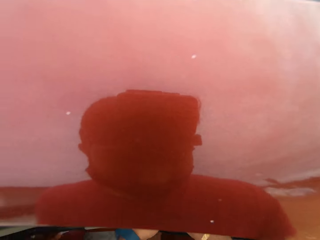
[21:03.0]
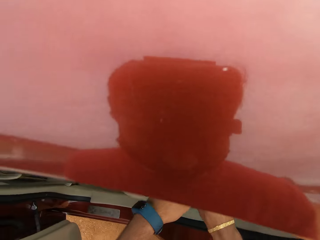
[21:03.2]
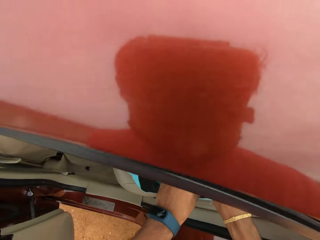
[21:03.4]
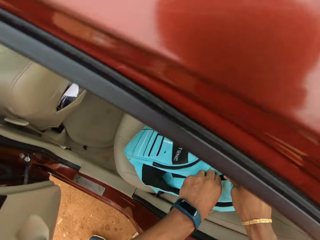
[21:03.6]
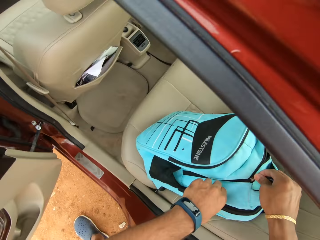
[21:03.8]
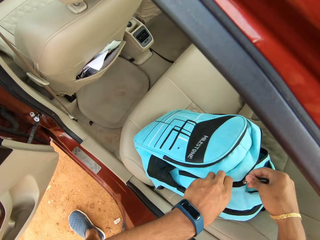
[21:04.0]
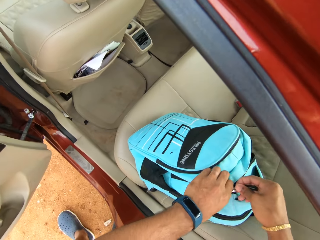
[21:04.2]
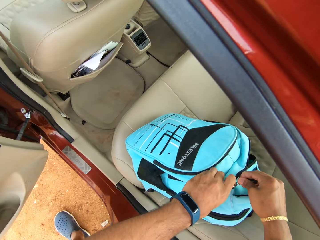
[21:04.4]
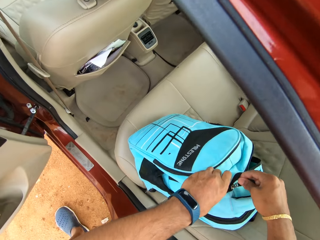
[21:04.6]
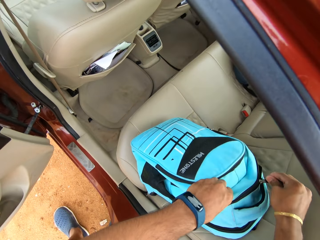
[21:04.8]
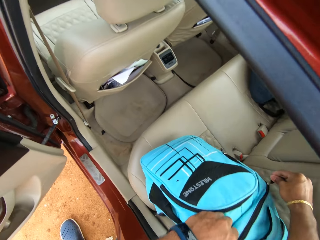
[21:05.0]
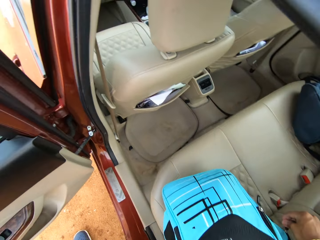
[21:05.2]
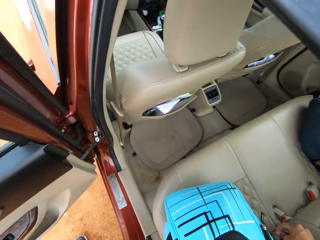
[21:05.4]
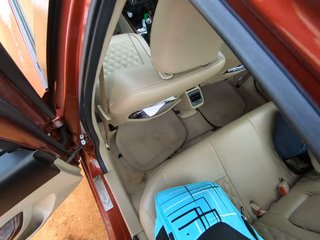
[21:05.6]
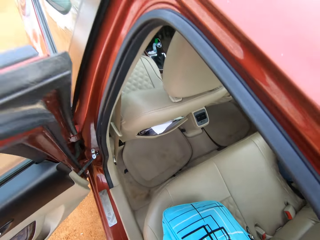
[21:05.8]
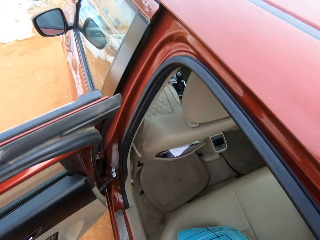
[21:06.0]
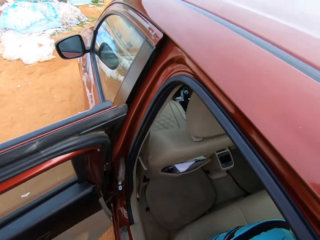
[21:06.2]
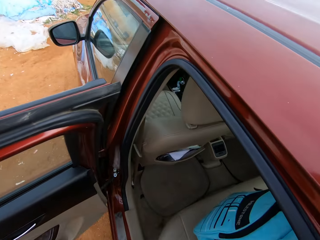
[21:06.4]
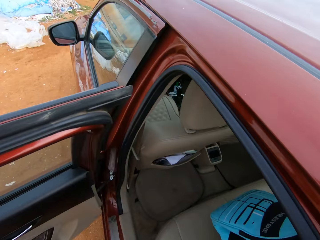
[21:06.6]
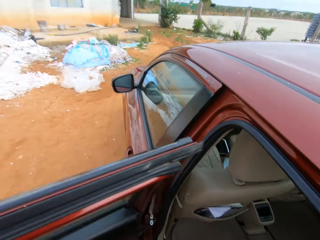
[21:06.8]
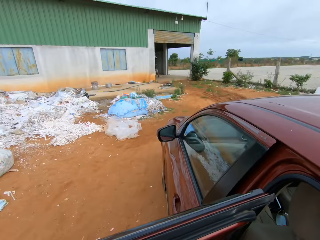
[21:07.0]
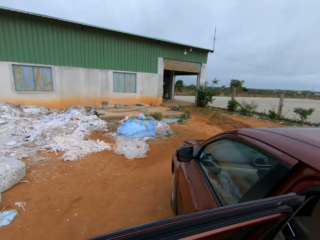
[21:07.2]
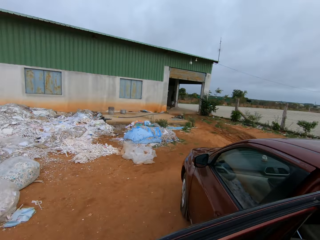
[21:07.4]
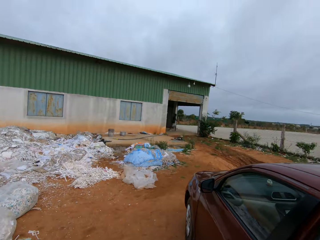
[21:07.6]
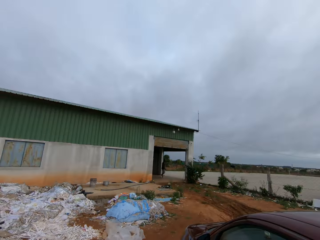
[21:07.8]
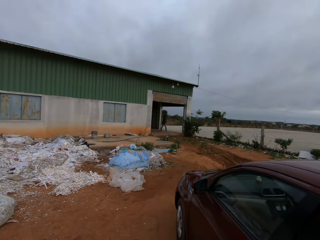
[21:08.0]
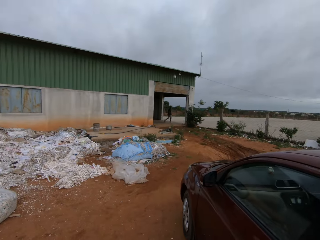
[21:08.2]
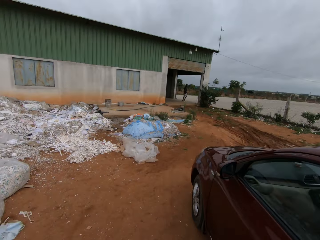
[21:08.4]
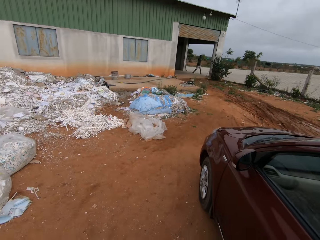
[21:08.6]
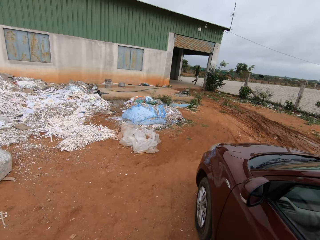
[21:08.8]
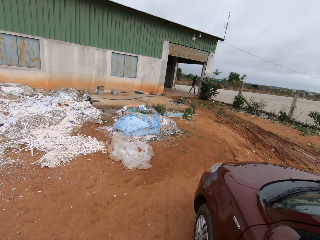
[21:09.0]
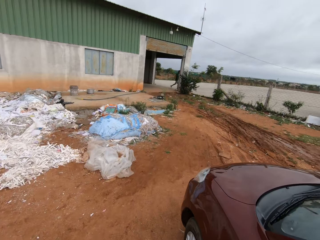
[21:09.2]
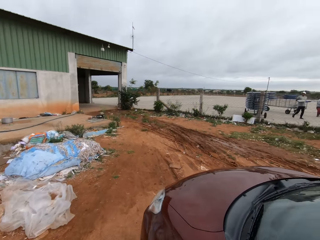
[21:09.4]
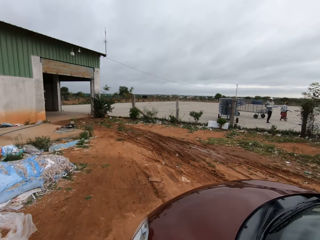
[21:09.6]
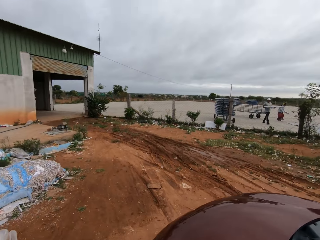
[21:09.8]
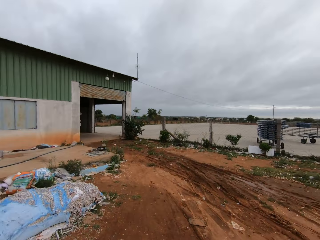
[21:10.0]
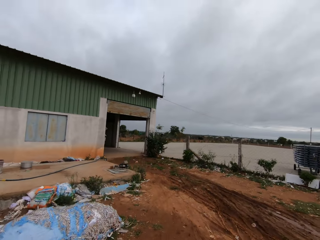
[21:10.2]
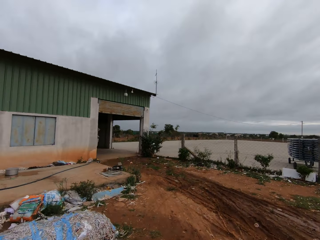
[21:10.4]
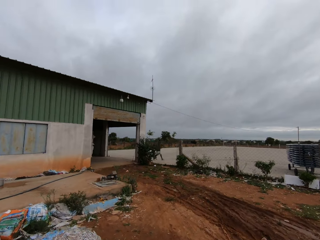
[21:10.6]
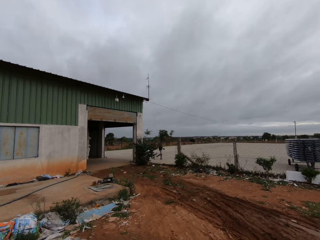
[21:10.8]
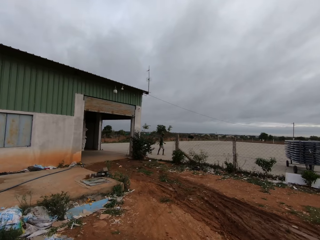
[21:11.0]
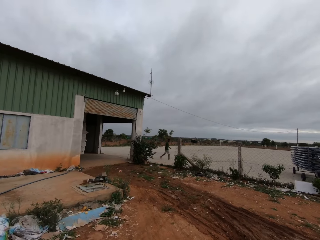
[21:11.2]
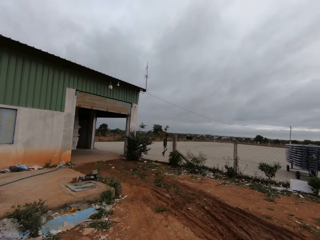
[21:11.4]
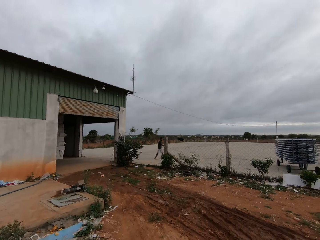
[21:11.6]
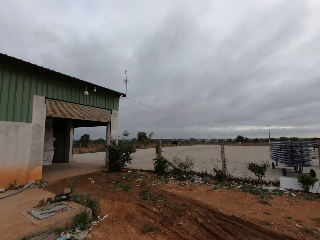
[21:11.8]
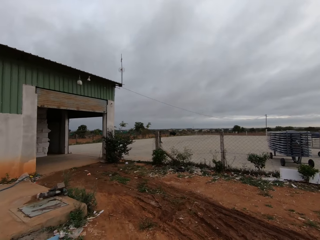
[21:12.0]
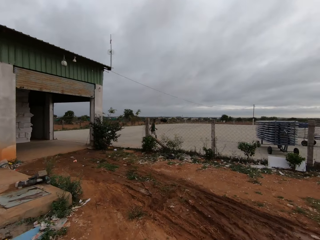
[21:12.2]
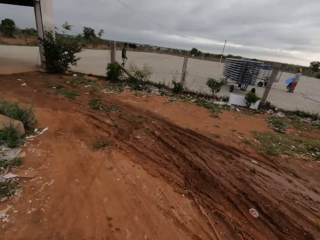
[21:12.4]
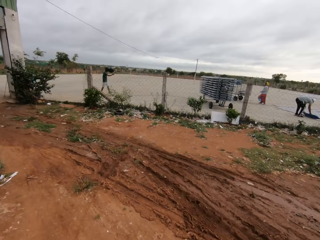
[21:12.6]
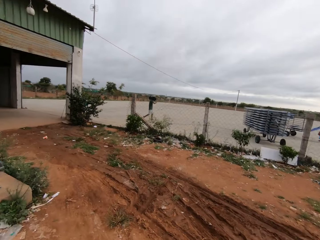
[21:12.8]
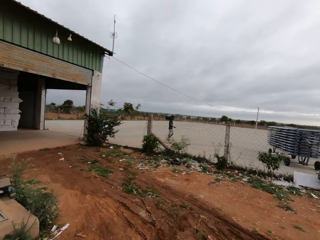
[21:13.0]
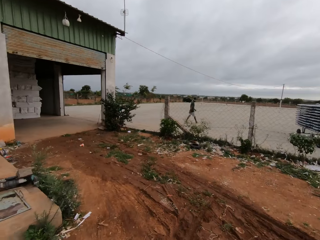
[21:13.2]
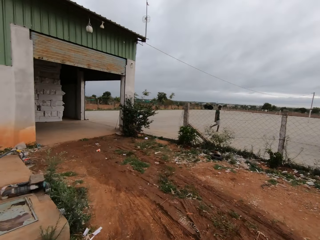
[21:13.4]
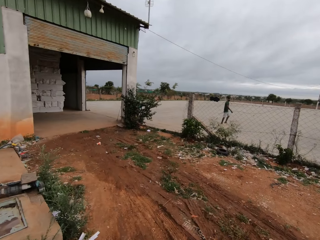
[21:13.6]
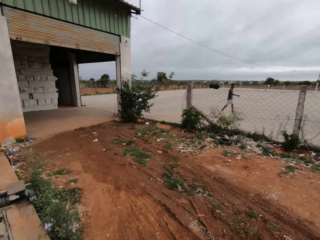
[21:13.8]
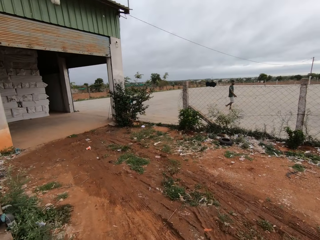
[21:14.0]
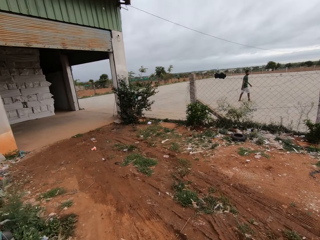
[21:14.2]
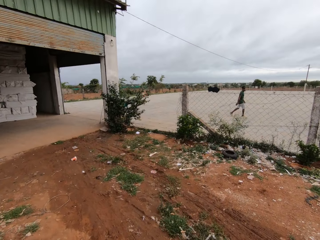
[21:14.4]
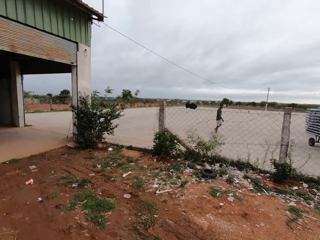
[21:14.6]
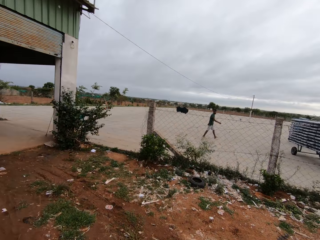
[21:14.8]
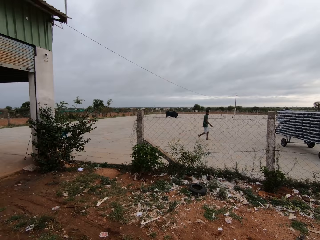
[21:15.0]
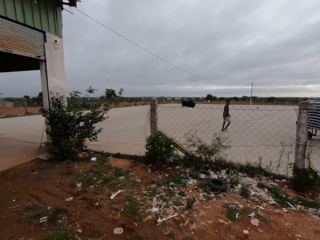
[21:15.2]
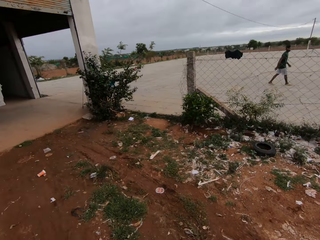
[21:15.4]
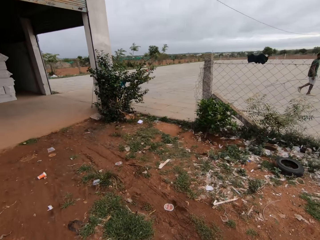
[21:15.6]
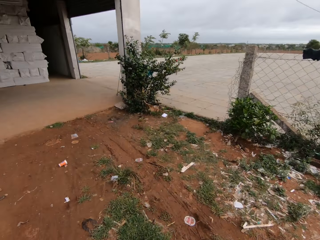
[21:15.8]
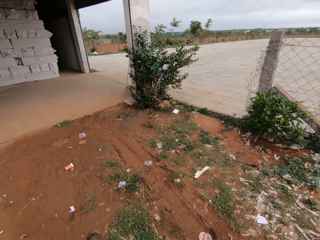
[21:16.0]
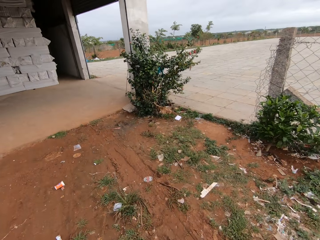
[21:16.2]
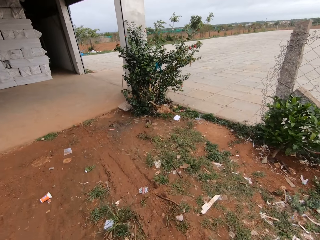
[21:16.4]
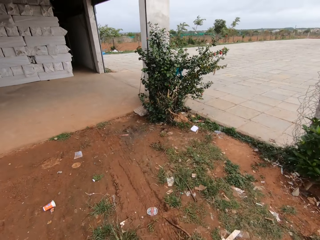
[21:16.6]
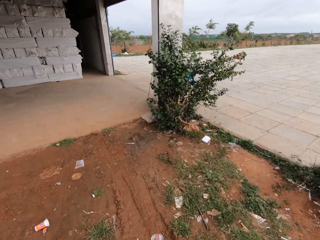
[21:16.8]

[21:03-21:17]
The camera wearer returns the purse inside the backpack. He closes the bag on the car seat with his right hand. He adjusts the bag on the car seat with his hands. He pushes the backpack. He closes the car door with his left hand. He walks around. He talks. He interacts with a man.

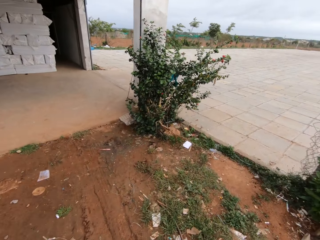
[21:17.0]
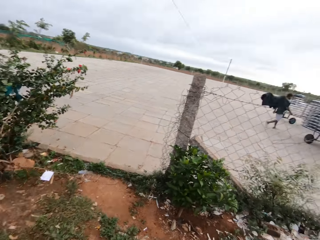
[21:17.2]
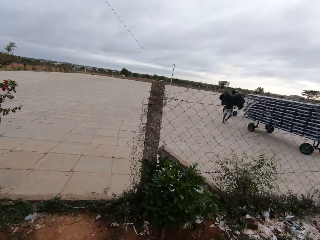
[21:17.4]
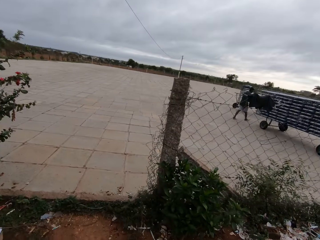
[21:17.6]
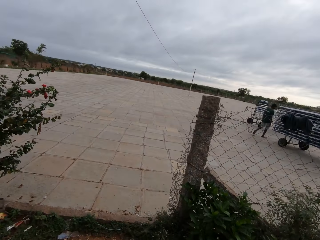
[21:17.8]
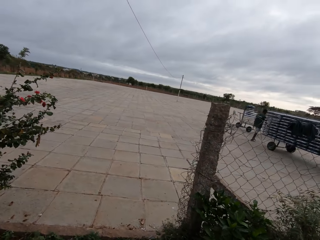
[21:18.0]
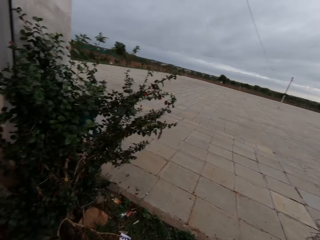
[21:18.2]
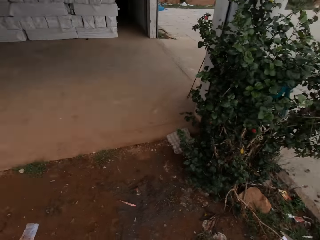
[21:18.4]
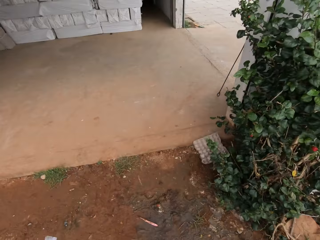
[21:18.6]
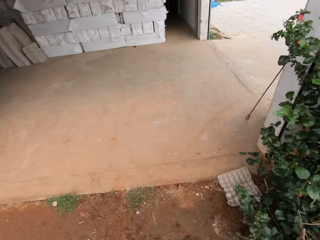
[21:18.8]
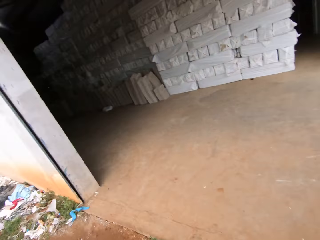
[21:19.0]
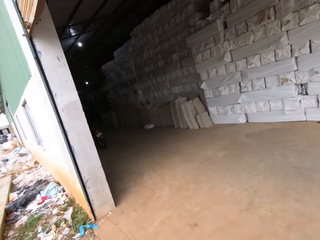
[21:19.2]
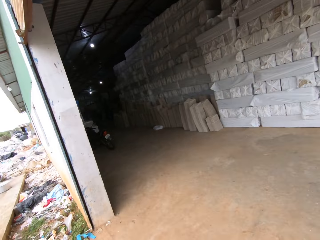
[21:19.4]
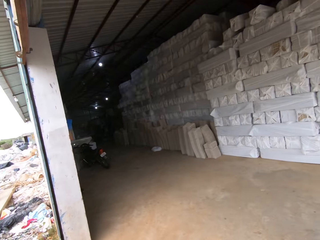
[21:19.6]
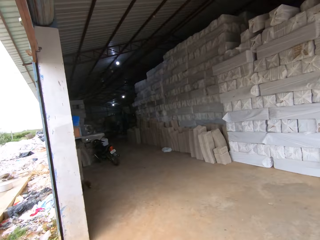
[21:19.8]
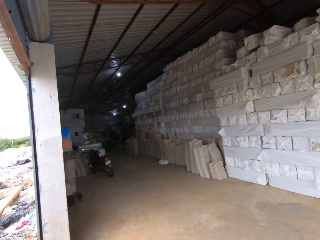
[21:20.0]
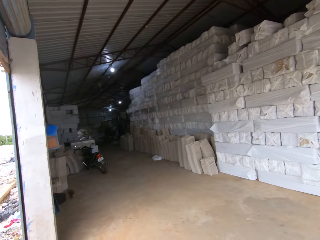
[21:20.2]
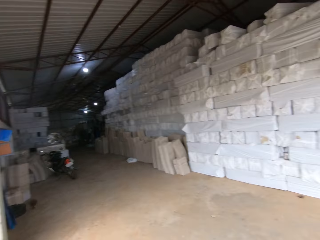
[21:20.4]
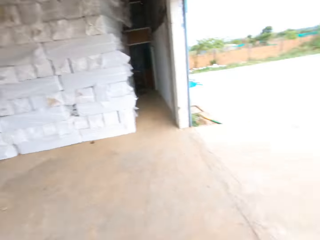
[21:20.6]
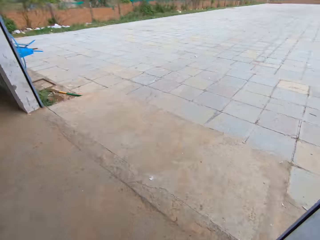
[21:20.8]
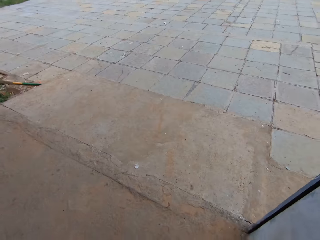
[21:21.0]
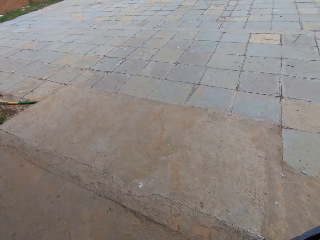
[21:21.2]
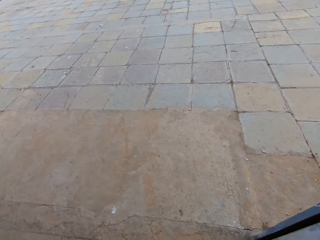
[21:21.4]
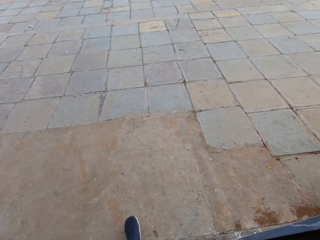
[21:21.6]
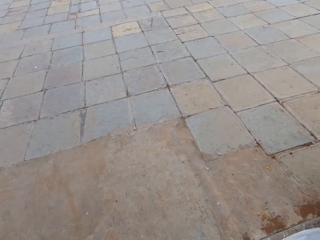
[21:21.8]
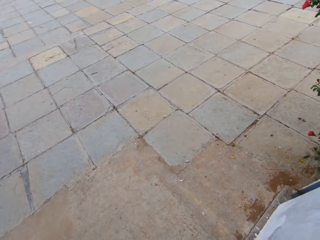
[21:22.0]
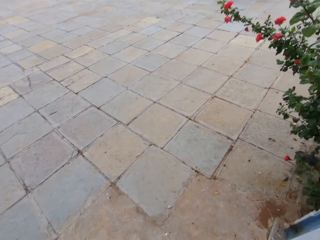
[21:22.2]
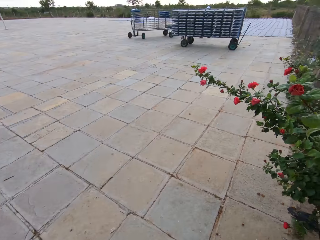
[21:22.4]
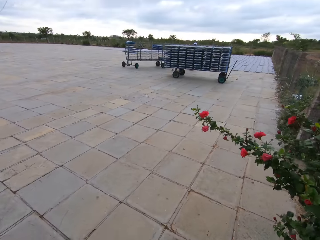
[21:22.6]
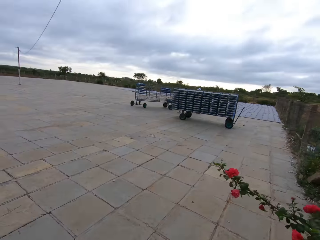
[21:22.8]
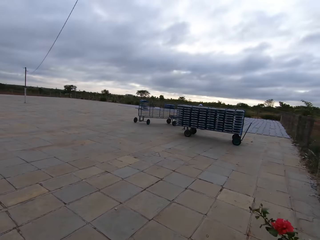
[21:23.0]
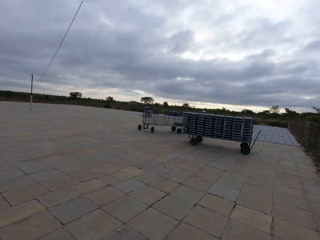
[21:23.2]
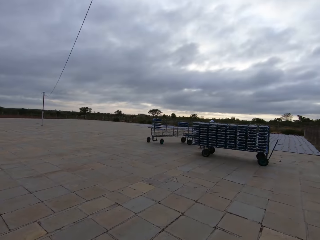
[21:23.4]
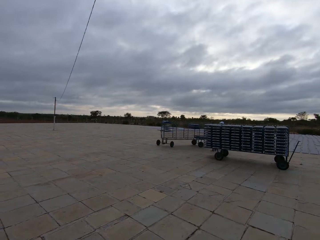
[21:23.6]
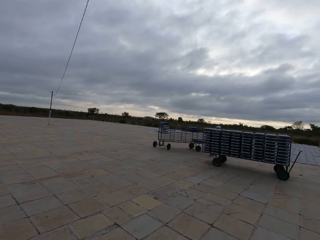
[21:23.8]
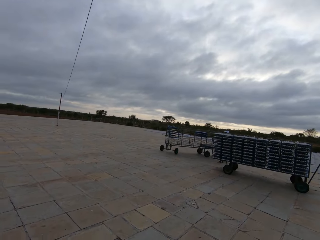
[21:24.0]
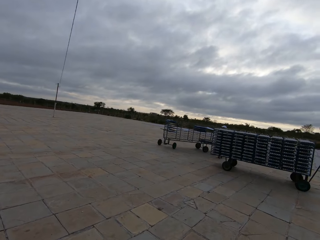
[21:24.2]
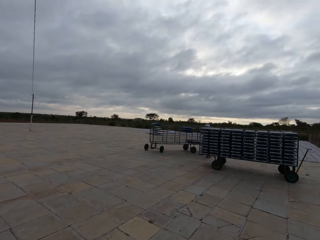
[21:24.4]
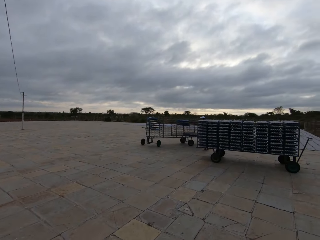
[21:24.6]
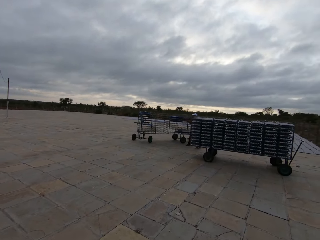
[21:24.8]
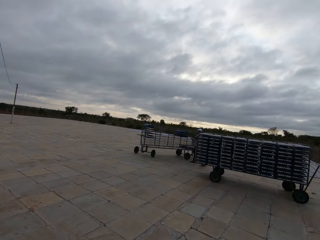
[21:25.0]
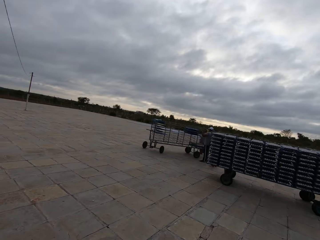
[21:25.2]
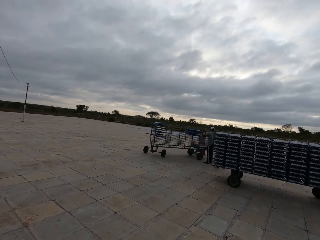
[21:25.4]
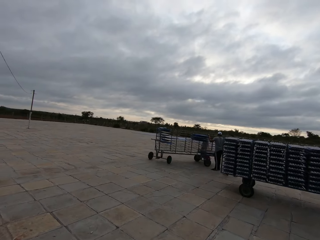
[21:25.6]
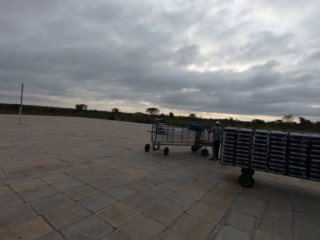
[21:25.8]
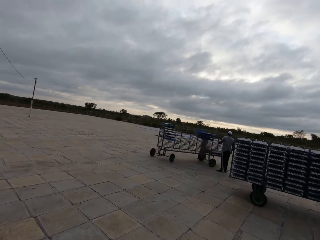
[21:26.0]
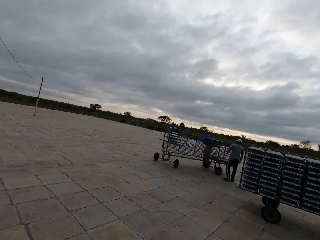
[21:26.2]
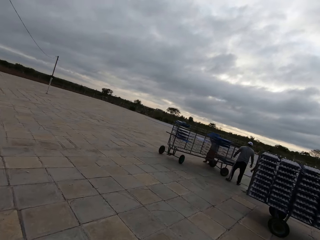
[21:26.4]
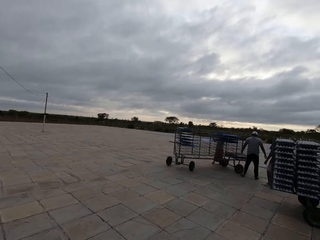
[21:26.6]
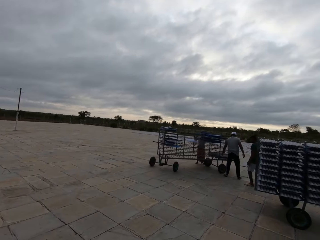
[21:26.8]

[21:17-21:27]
The camera wearer looks around. They walk around.
